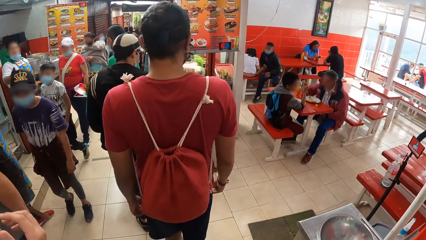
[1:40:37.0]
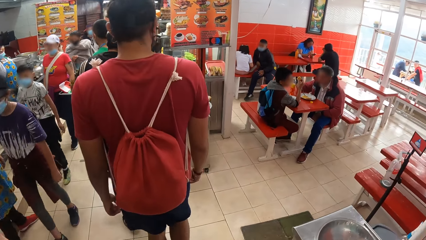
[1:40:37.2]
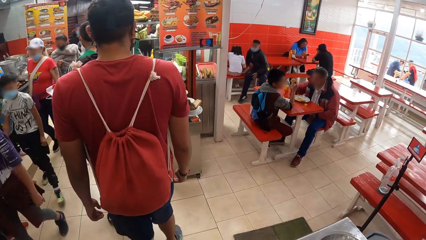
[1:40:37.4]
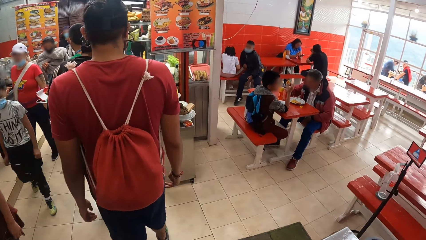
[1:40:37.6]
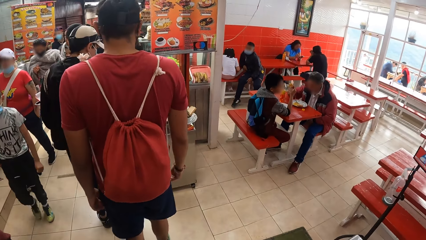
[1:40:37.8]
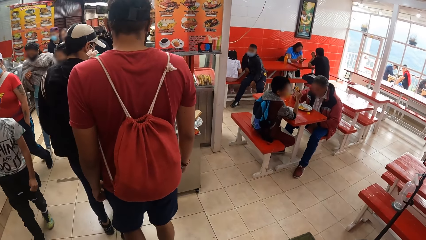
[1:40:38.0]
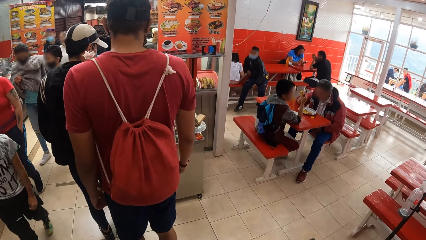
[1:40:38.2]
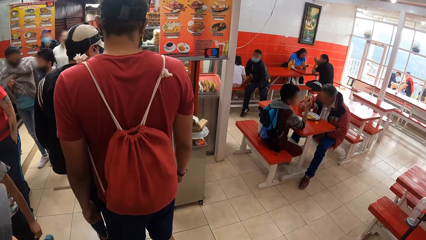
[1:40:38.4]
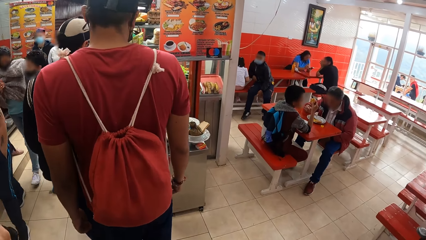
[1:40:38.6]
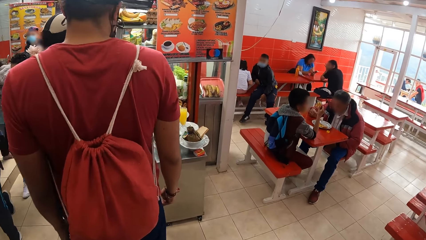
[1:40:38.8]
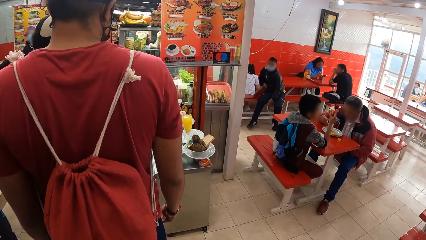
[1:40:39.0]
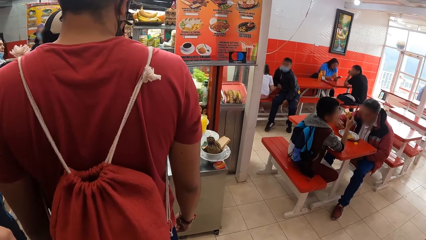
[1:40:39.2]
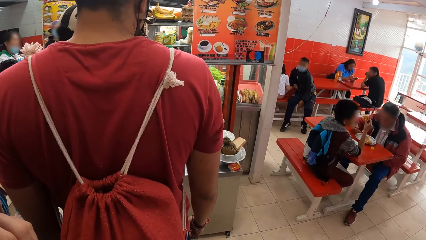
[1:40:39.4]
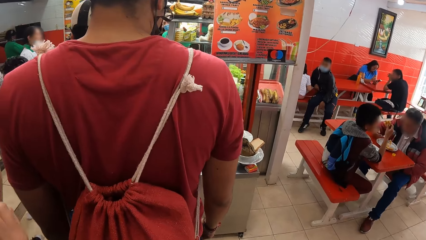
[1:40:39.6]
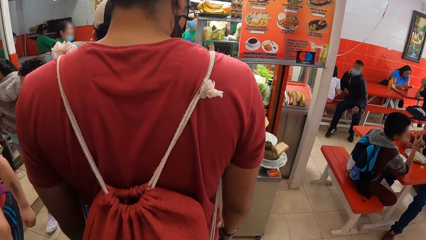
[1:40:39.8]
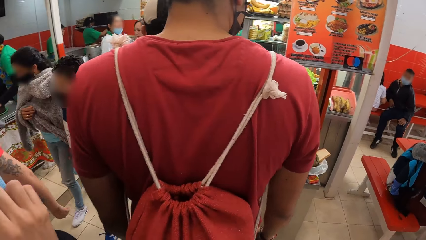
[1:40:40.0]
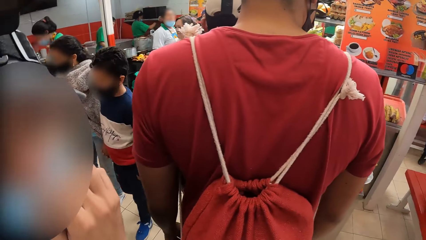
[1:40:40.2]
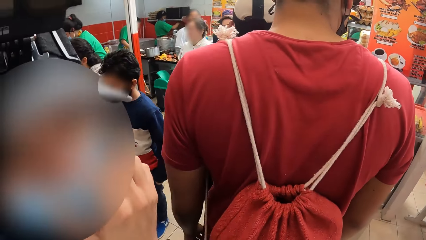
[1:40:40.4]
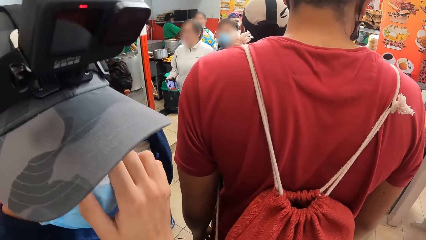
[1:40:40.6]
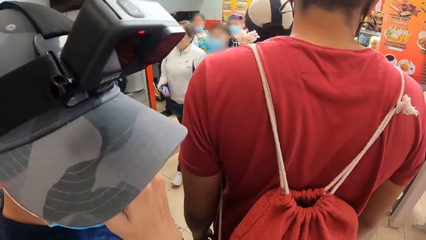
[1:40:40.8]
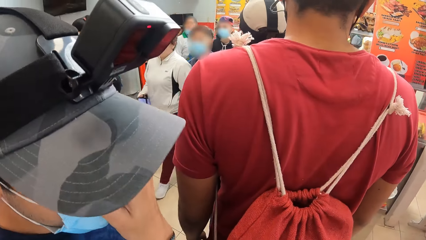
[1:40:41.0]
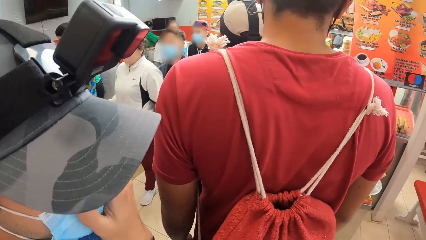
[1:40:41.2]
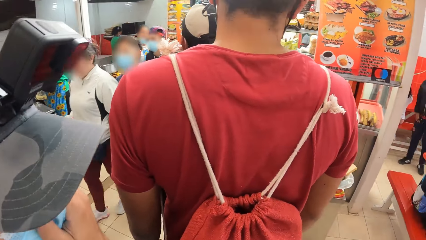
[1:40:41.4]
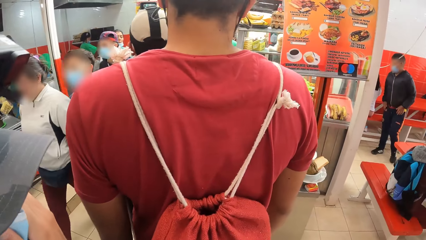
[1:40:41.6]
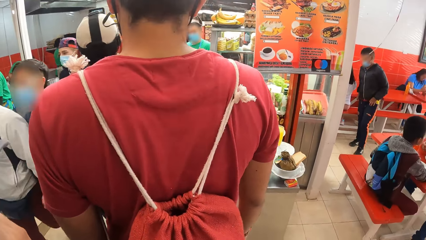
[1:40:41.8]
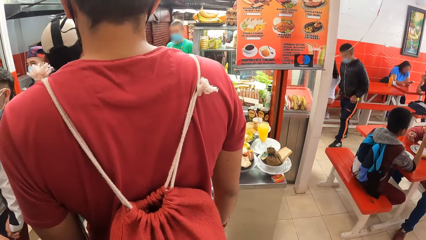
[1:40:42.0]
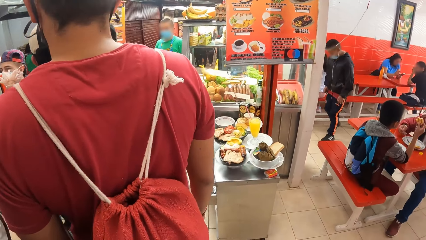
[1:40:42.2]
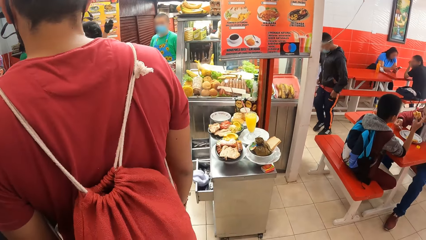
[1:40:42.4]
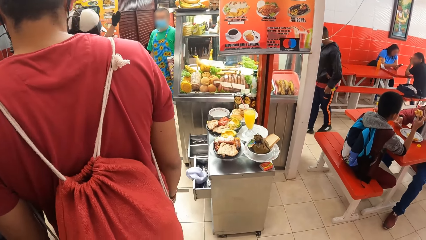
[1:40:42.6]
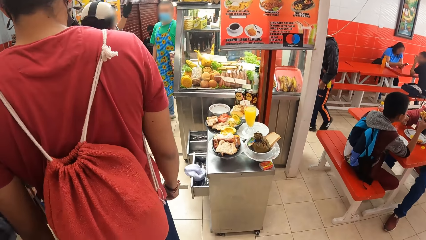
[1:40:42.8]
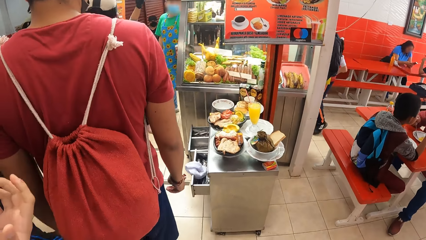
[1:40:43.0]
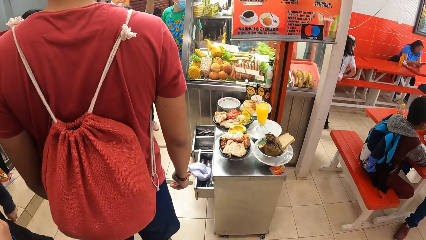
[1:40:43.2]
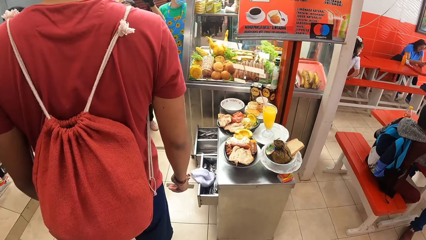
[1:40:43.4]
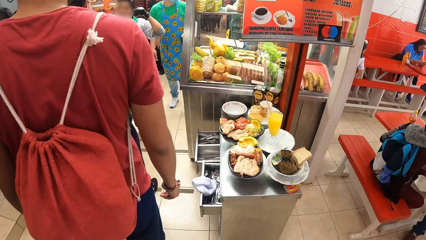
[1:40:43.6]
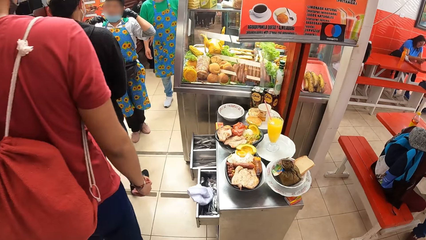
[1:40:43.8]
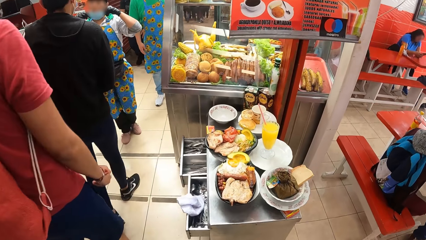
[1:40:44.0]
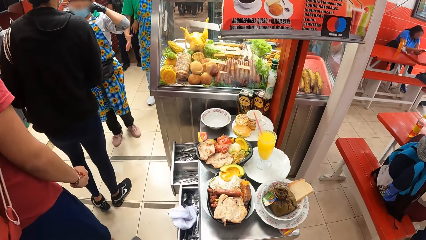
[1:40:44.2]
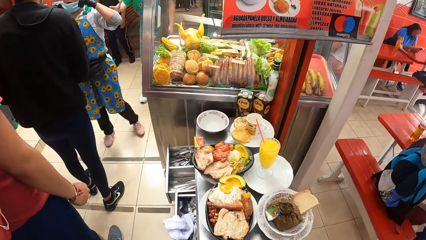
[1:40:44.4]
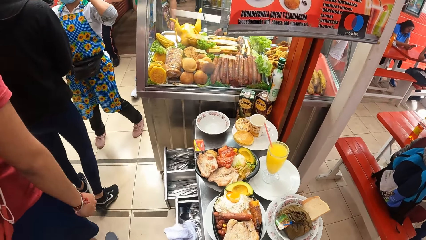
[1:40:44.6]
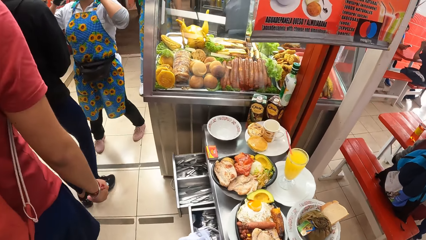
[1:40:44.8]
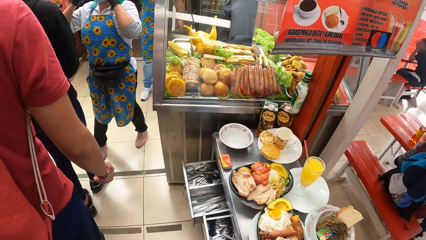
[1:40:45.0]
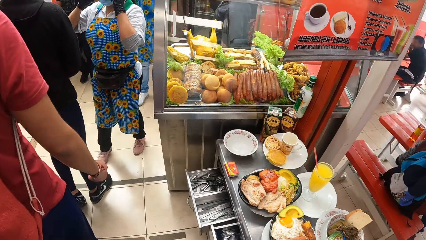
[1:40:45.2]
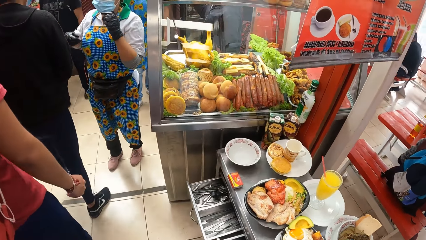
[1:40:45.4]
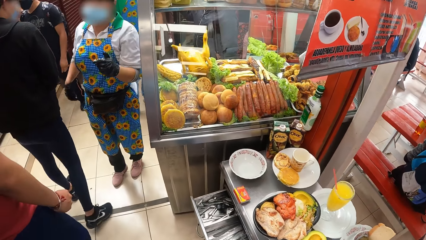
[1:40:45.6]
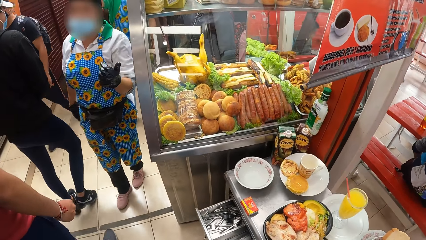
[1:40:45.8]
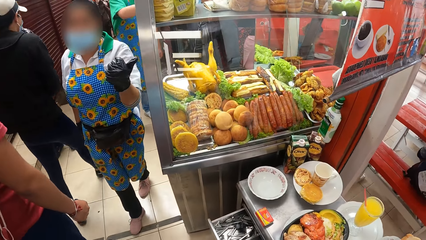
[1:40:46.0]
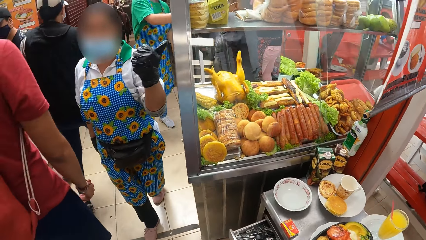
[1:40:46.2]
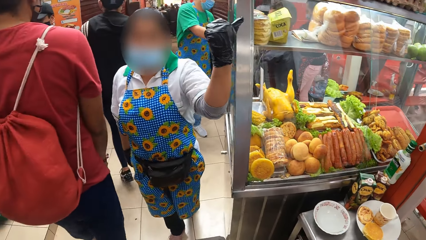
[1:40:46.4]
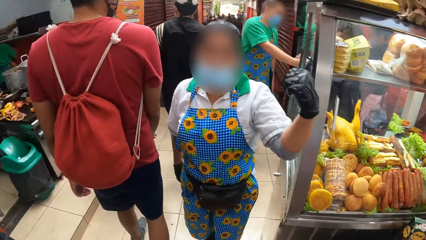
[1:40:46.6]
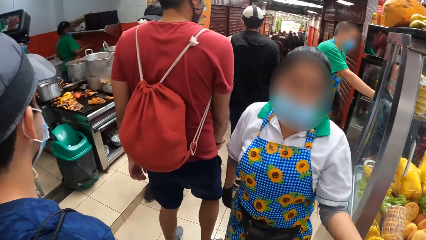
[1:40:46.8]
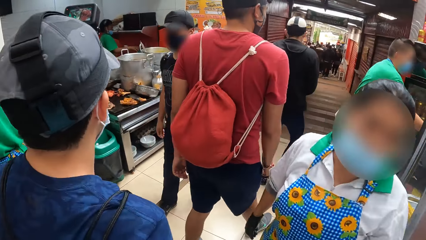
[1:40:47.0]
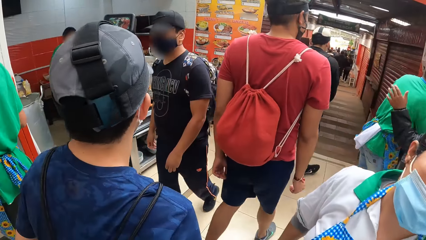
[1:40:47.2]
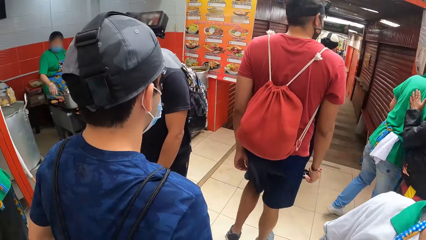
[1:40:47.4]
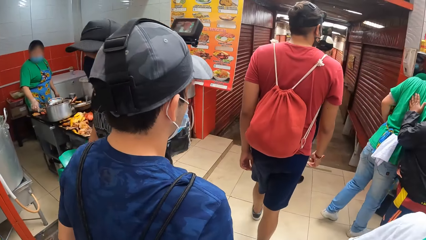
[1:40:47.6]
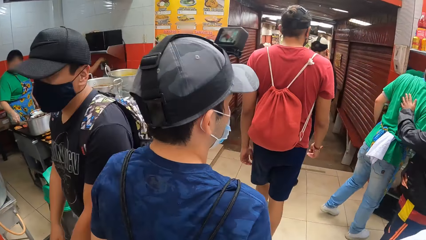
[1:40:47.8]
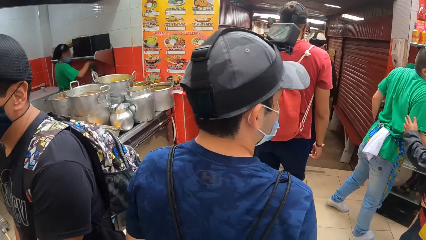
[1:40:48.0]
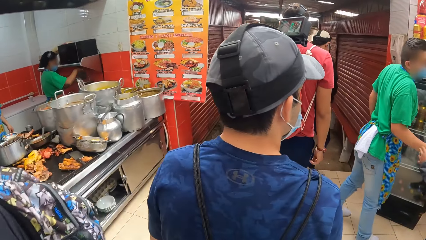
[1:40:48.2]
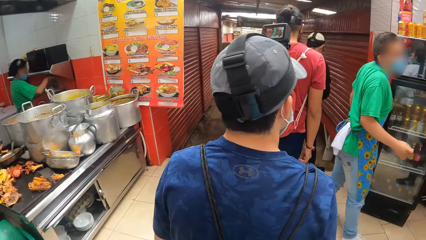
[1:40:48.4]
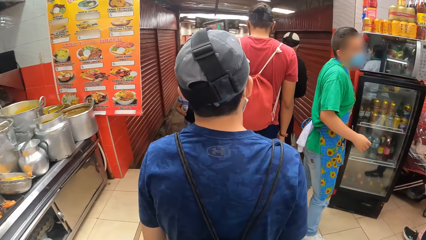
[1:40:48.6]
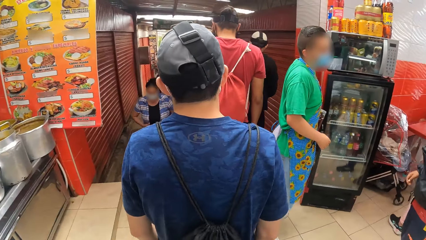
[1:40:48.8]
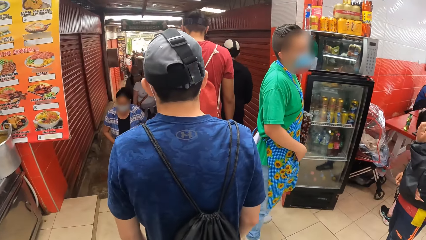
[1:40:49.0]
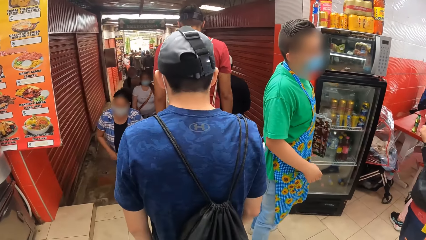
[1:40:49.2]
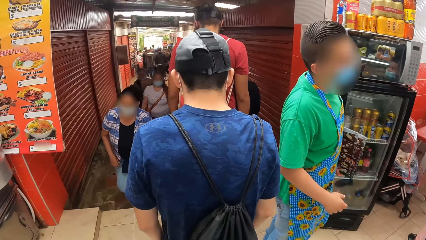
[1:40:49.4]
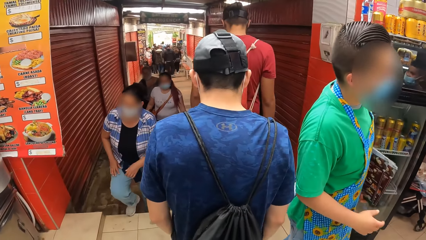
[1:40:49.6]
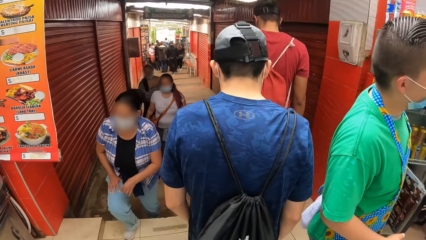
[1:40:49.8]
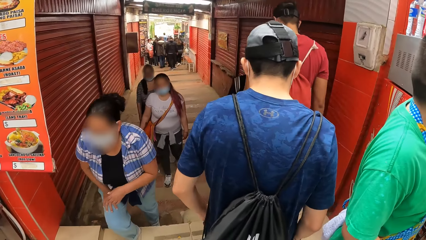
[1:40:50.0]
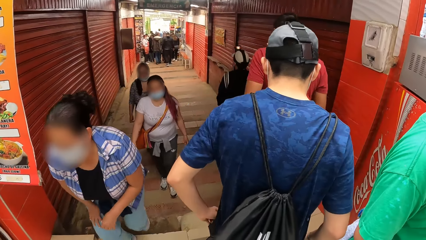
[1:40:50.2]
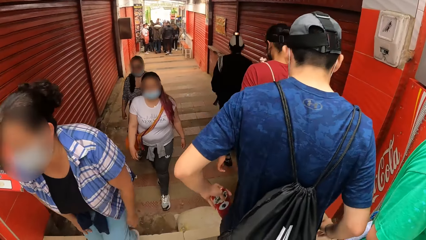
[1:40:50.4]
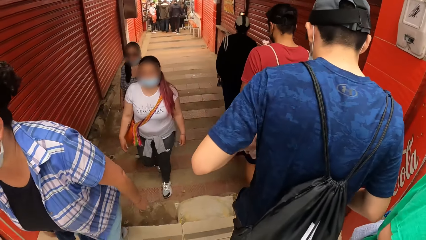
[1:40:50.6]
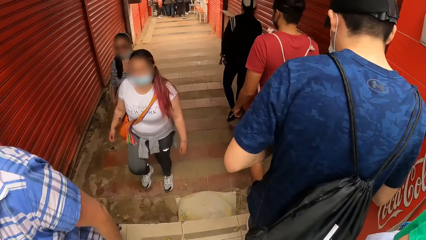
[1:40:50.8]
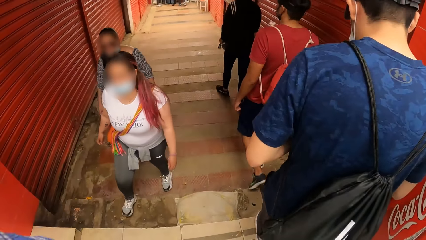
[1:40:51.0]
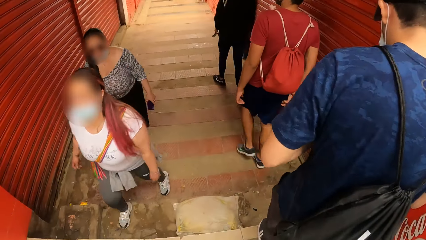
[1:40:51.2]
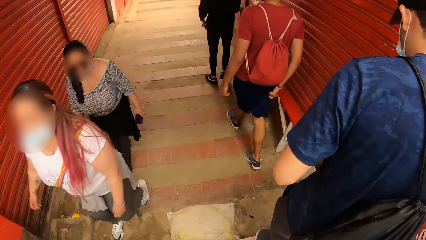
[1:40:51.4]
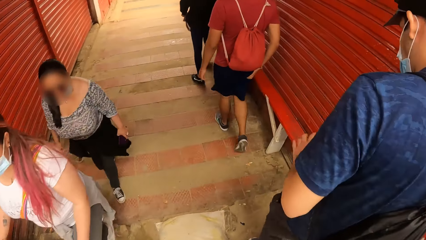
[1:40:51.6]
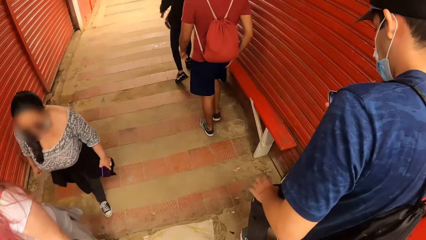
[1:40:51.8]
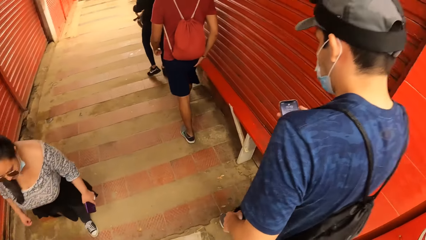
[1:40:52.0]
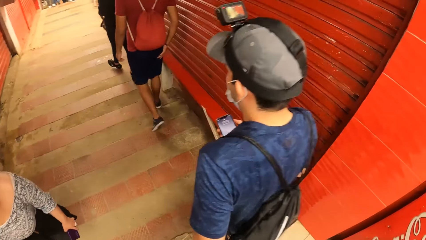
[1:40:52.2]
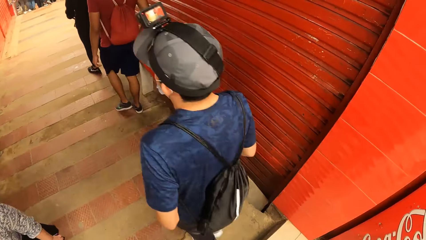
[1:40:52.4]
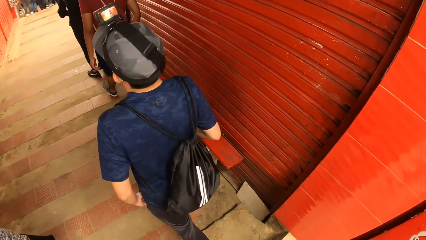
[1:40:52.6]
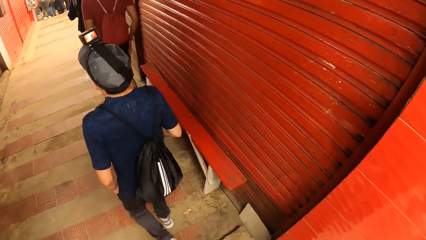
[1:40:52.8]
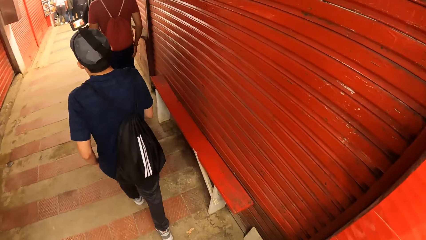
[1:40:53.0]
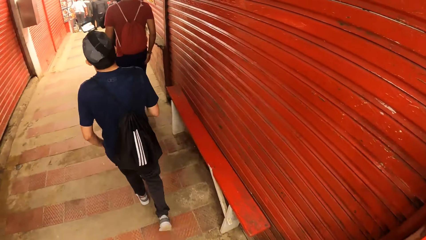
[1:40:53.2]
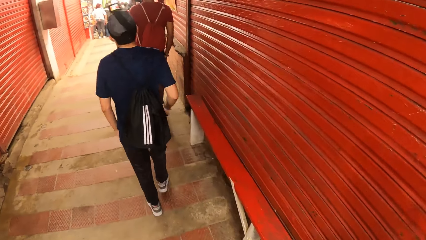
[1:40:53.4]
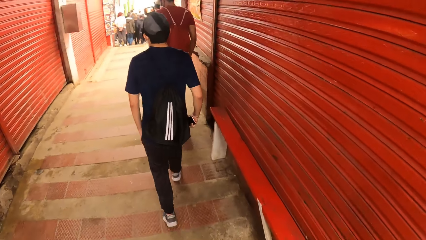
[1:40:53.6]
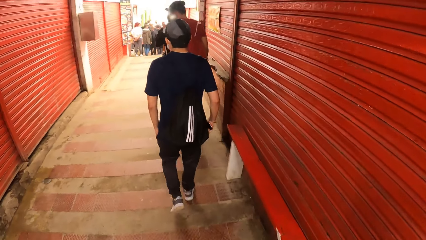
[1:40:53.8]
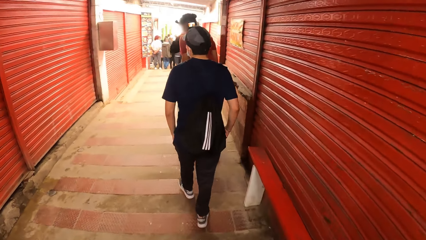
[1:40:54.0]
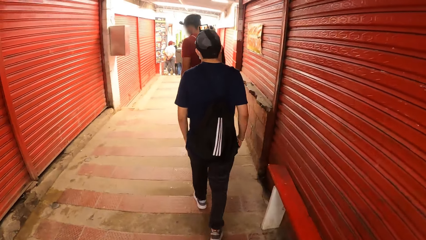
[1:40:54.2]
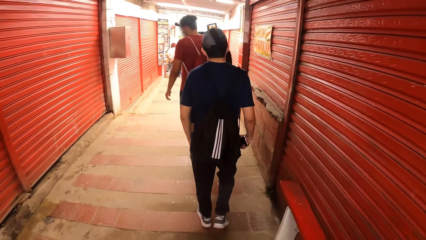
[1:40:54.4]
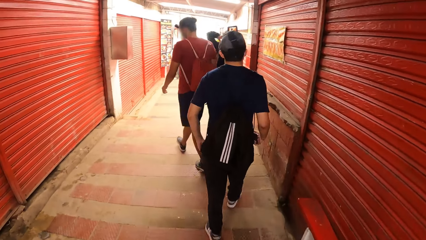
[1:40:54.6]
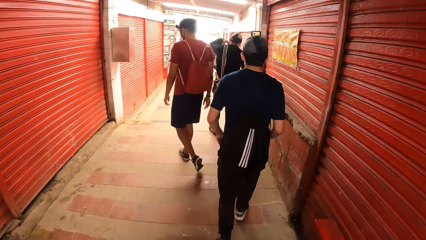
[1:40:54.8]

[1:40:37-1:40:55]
A man walks. The camera wearer talks to another man. The first man stands and walks. A woman talks to the camera wearer. A different man walks and takes a phone.
